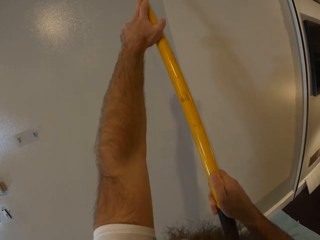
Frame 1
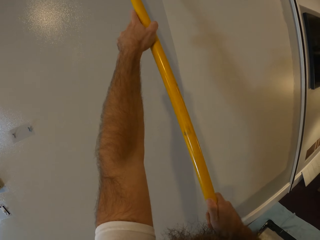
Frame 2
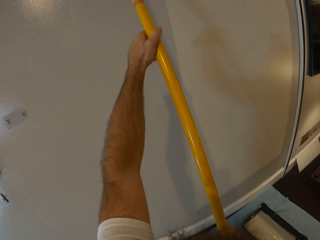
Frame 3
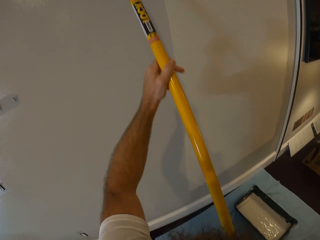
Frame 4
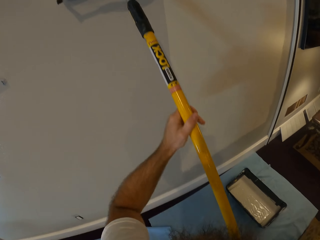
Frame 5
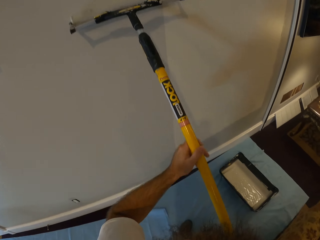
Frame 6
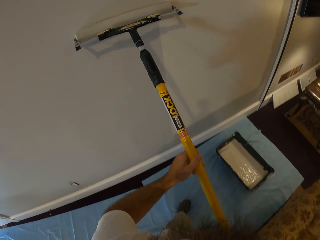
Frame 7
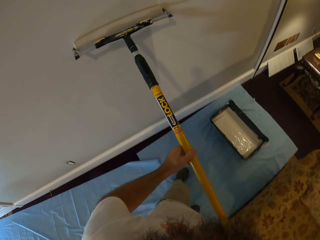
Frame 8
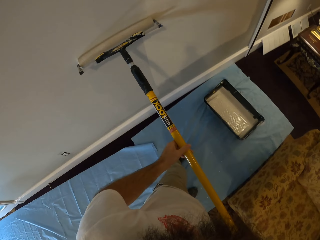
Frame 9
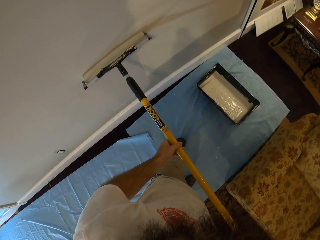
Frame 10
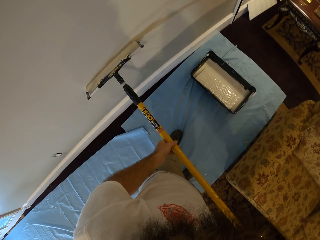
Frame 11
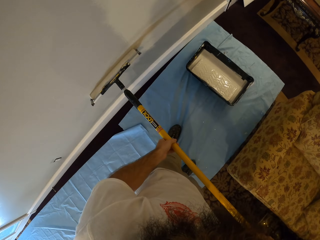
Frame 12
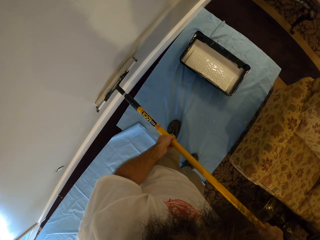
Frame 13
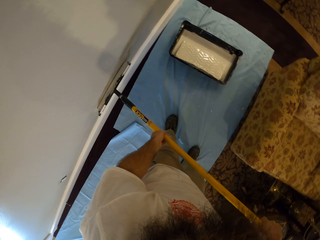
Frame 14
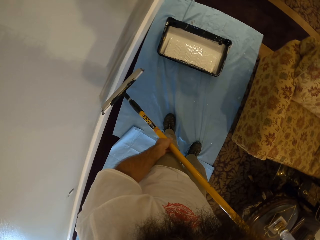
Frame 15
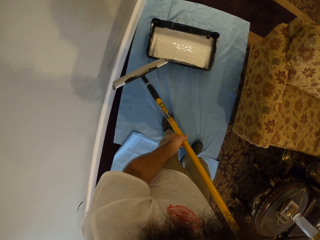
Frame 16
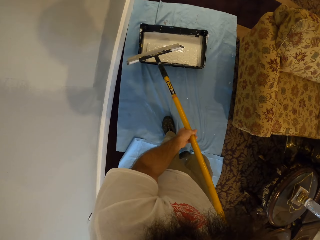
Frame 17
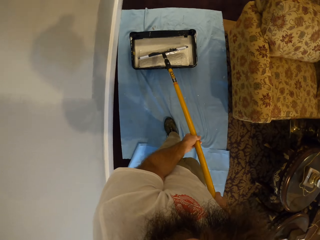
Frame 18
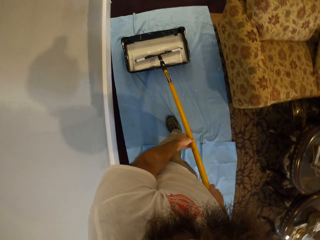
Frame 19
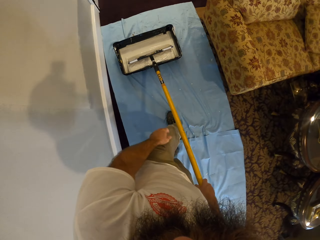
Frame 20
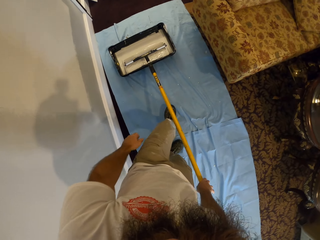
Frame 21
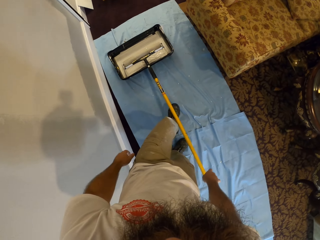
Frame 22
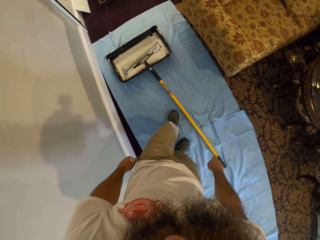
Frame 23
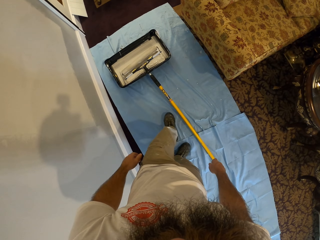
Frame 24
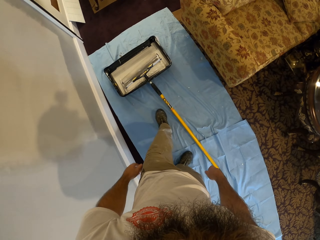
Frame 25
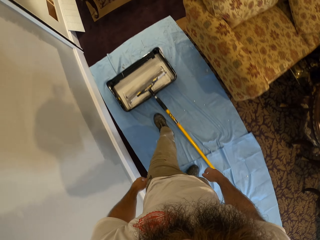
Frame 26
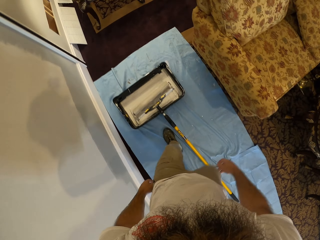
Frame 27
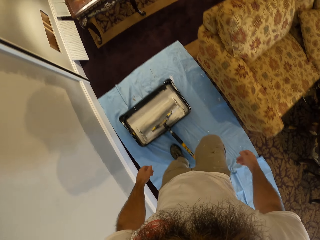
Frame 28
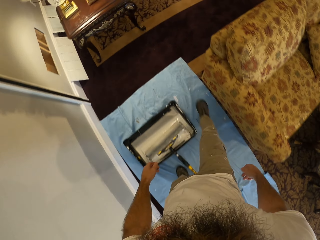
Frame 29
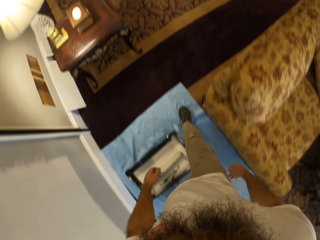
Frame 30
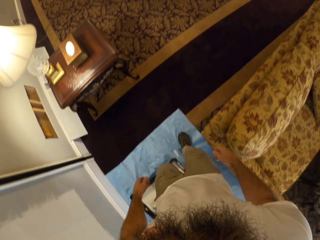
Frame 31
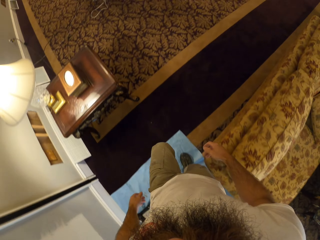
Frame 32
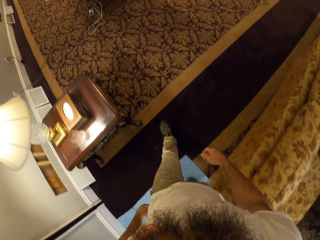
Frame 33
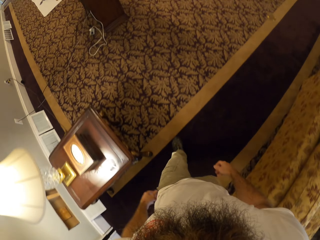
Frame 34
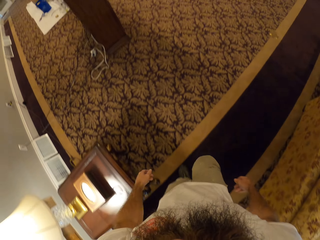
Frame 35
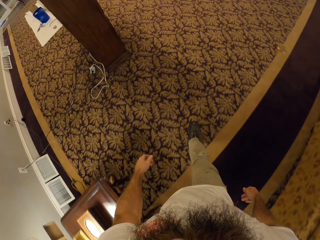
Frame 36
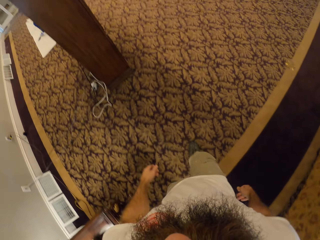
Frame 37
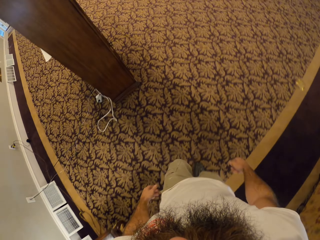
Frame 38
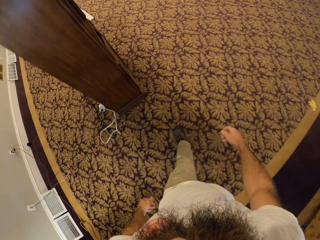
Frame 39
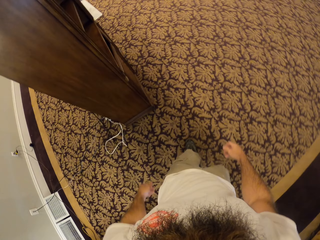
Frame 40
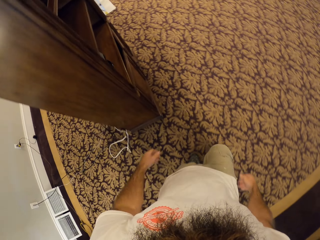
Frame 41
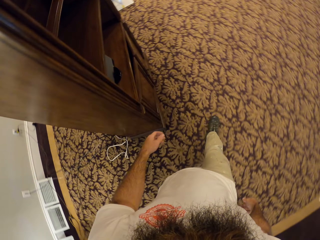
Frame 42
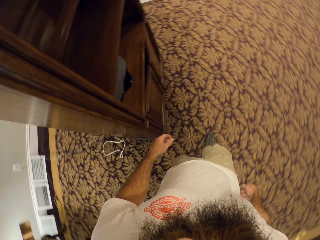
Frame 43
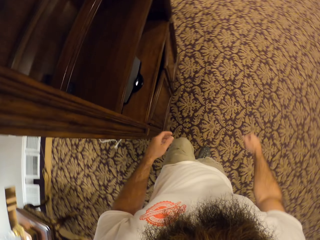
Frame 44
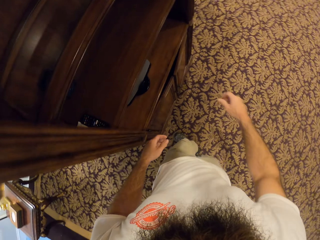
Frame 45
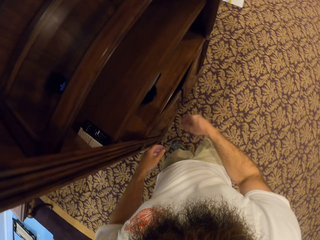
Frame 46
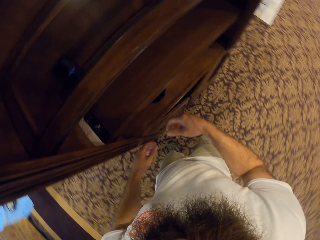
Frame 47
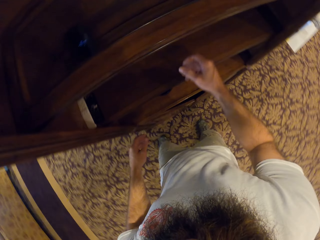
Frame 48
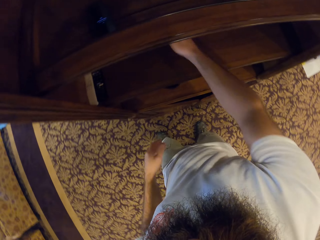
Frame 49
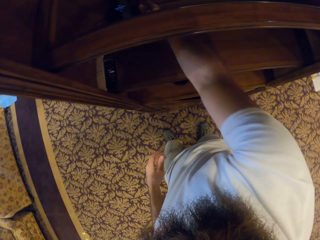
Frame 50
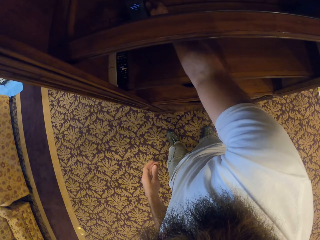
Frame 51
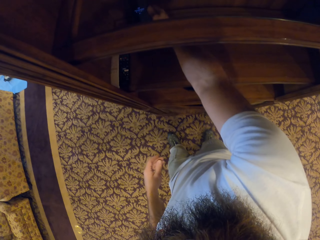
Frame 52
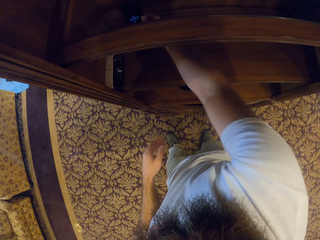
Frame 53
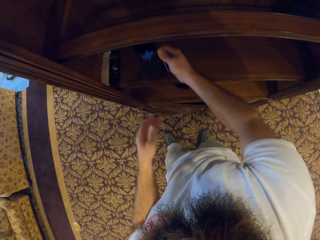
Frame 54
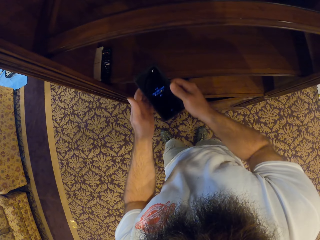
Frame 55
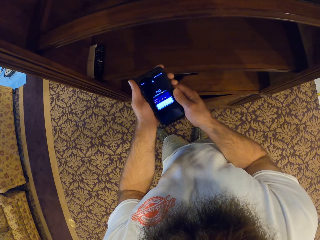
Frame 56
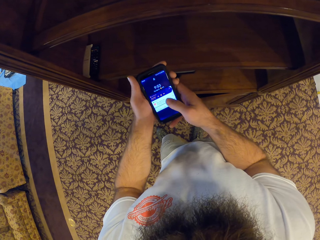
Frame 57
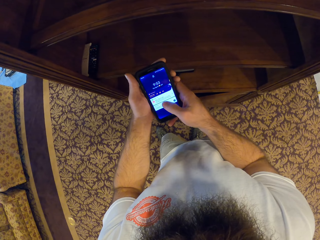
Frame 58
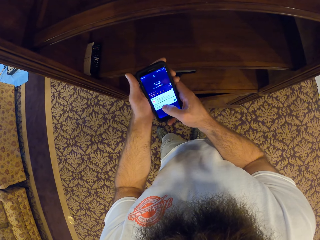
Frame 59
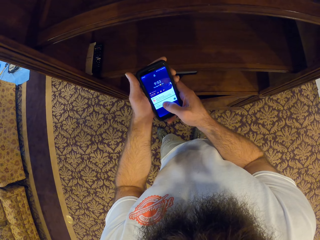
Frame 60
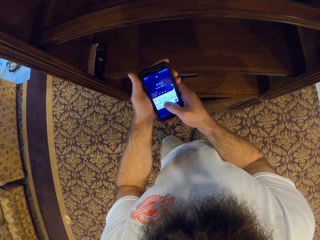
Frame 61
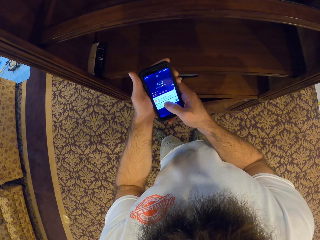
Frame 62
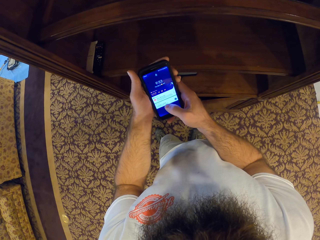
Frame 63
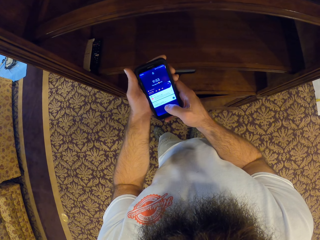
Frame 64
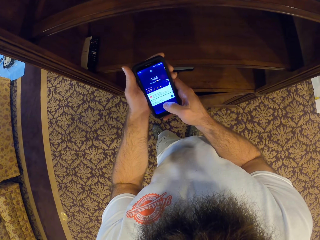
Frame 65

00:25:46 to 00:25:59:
The camera wearer dips the paint roller in a bowl of paint or paint bucket with his right hand. He drops the paint roller on the ground with his right hand. He walks in a room. He pulls out a phone from a cupboard with his right hand. He operates the phone with both hands.

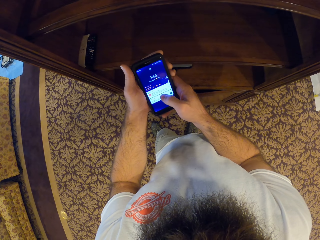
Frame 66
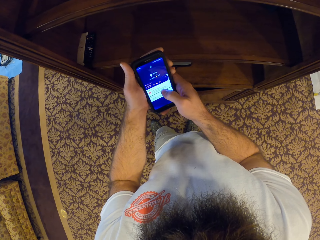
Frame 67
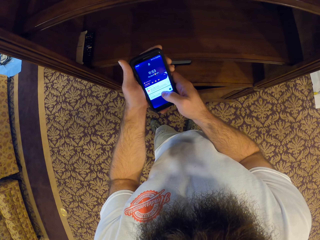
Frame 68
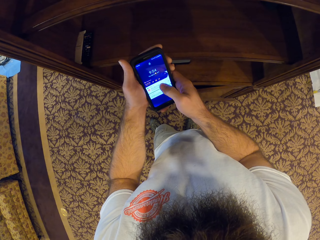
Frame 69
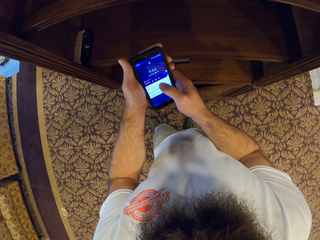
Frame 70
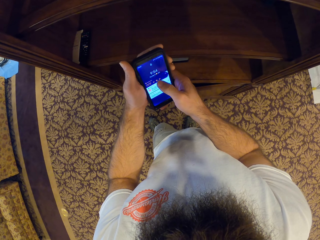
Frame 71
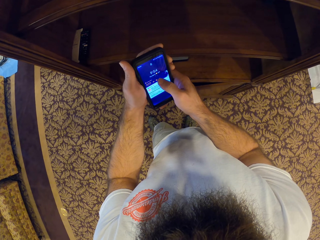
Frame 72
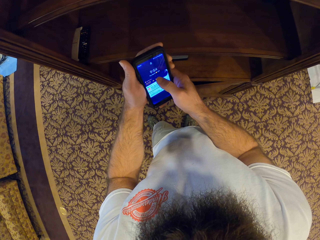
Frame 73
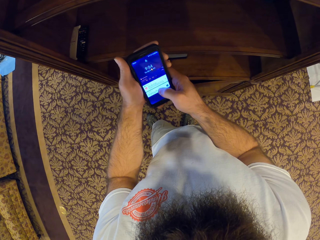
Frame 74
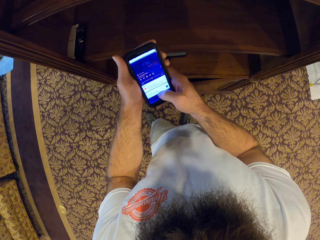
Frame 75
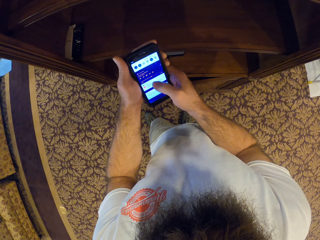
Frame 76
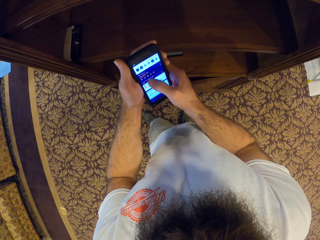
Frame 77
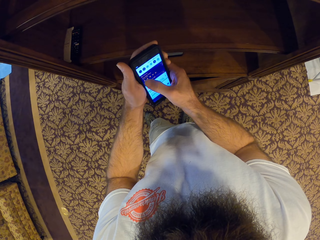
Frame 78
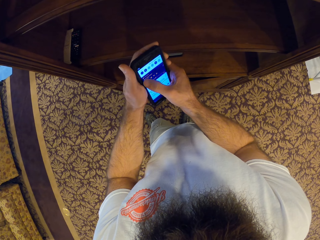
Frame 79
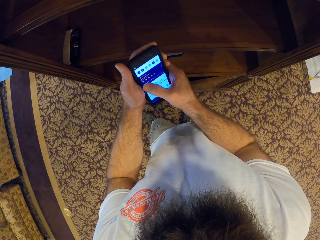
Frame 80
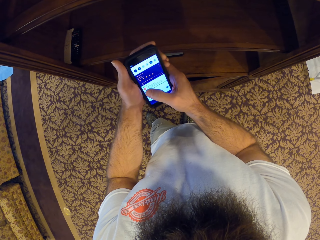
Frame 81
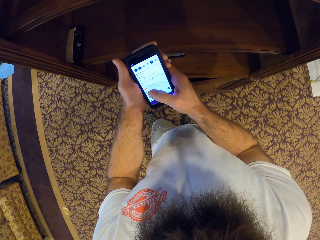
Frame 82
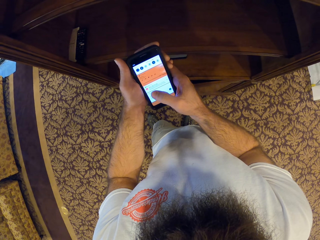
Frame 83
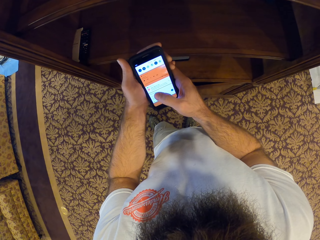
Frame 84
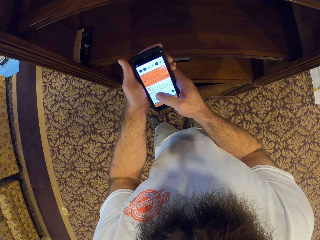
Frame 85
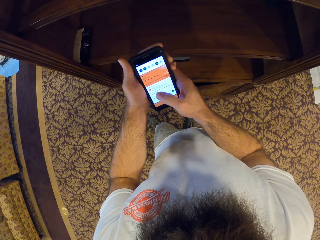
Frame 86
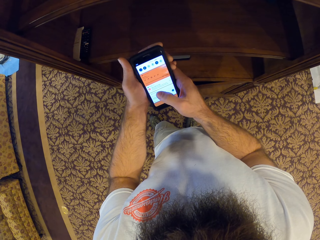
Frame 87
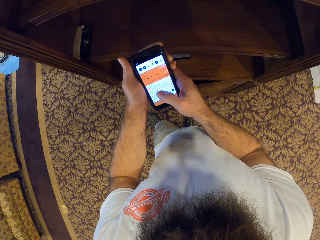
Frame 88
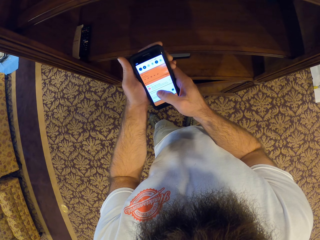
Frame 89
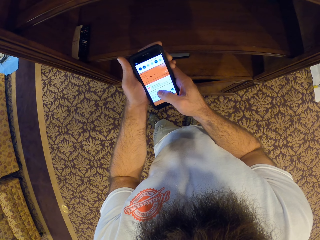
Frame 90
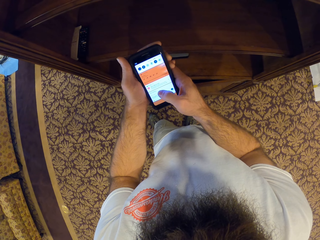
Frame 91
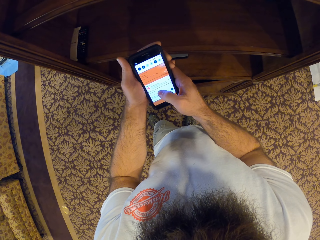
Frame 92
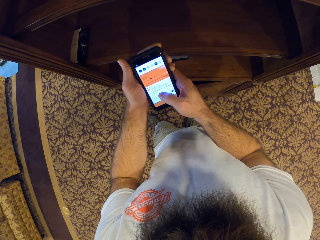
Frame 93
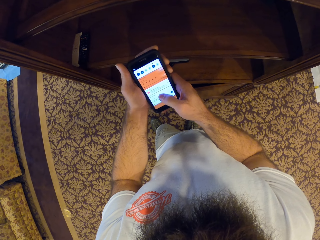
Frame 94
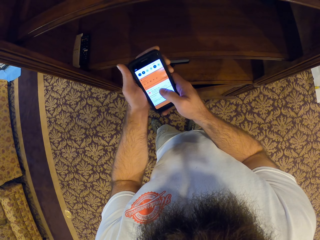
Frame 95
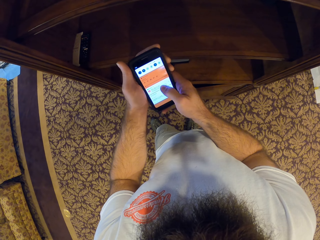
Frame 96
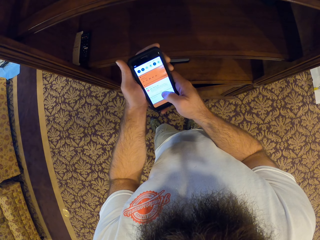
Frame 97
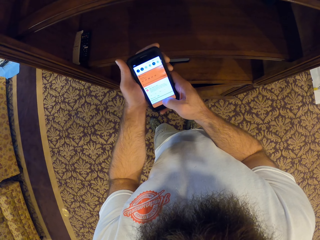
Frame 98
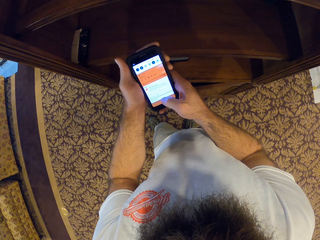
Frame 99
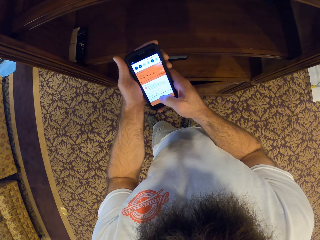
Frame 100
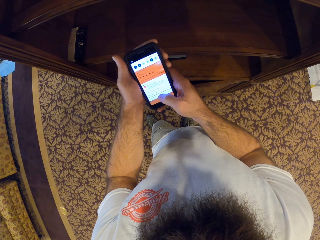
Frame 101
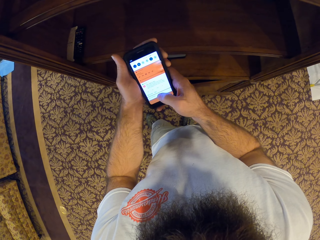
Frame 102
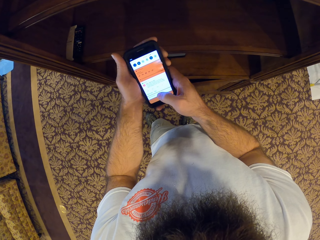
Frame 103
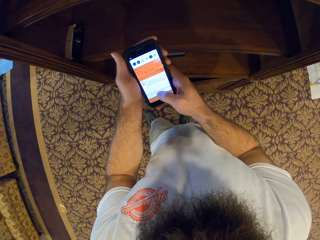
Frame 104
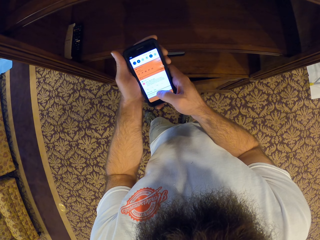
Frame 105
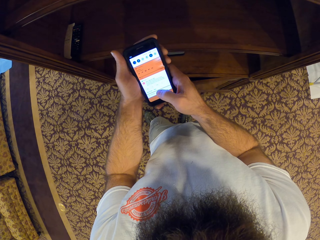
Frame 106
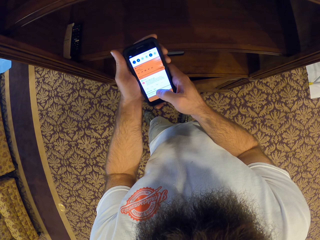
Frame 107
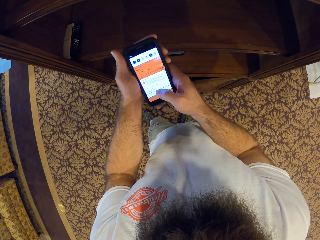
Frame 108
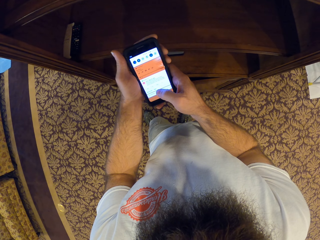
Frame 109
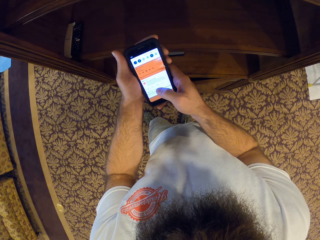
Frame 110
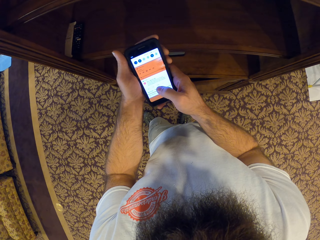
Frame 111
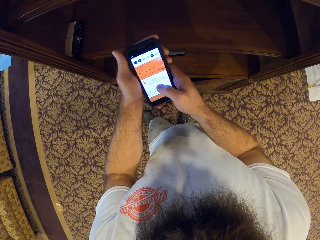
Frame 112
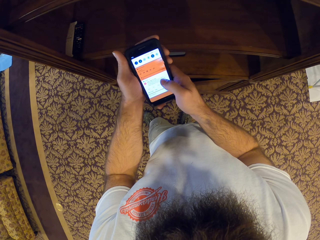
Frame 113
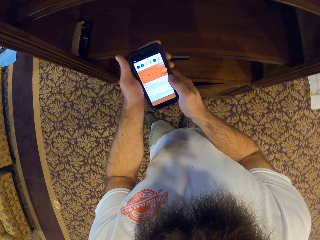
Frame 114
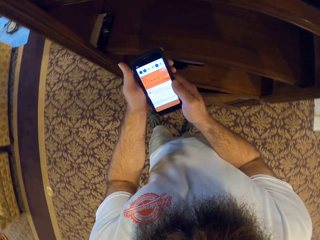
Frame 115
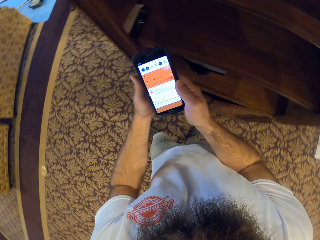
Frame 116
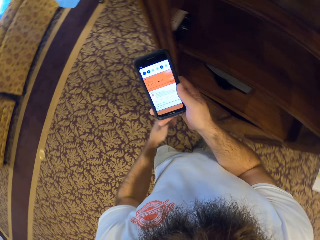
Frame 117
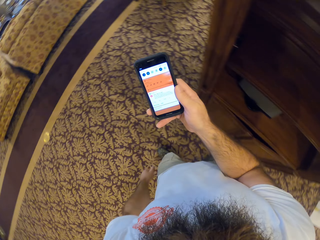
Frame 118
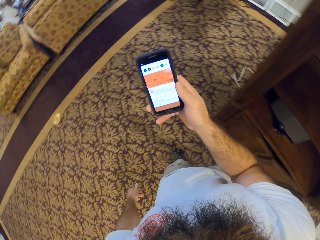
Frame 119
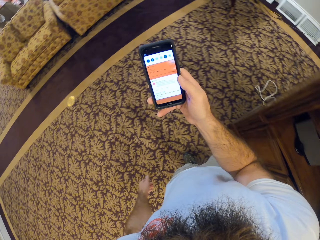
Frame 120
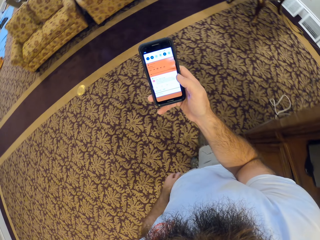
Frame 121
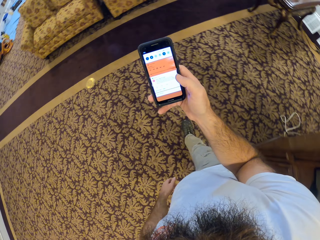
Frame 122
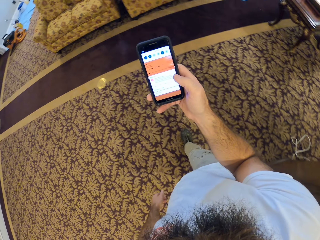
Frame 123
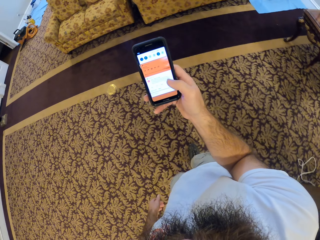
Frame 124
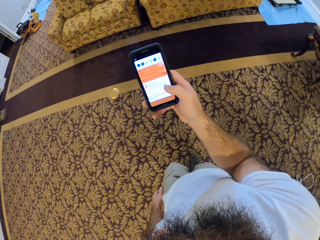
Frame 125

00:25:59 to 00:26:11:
The camera wearer touches the phone. He operates the phone with his right hand.
